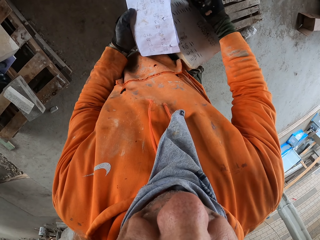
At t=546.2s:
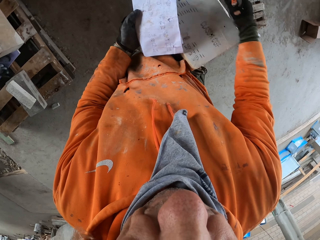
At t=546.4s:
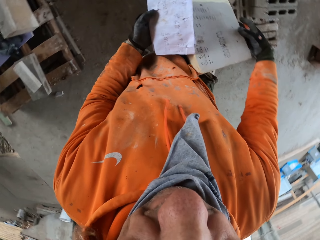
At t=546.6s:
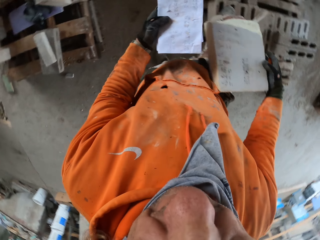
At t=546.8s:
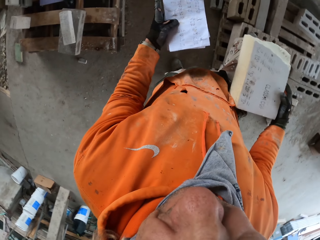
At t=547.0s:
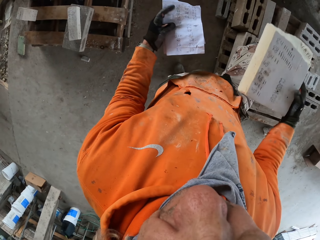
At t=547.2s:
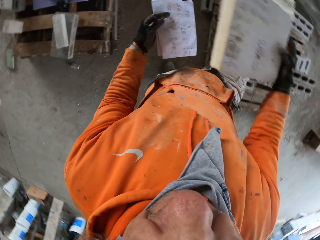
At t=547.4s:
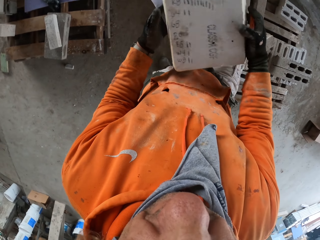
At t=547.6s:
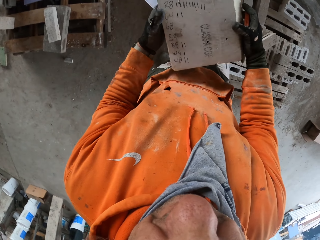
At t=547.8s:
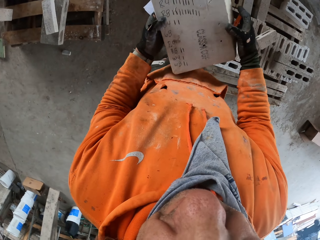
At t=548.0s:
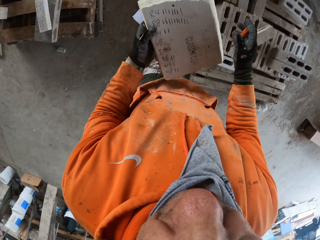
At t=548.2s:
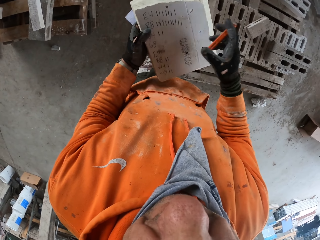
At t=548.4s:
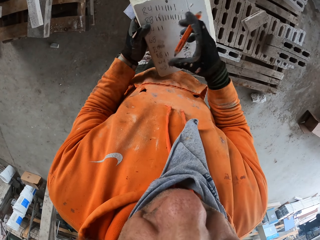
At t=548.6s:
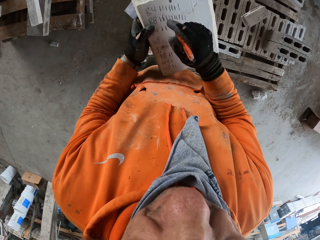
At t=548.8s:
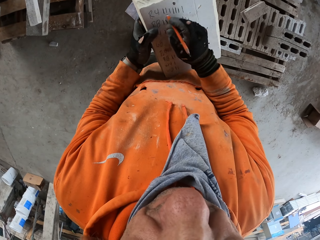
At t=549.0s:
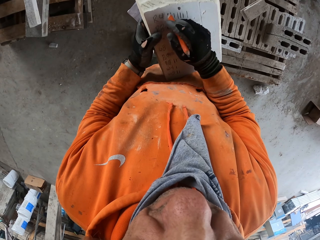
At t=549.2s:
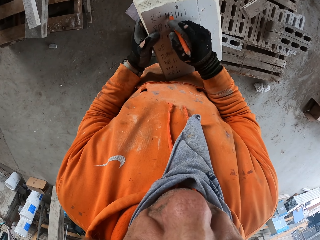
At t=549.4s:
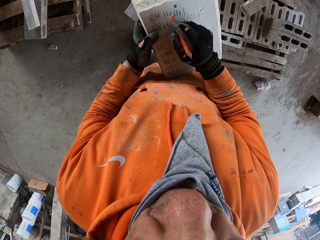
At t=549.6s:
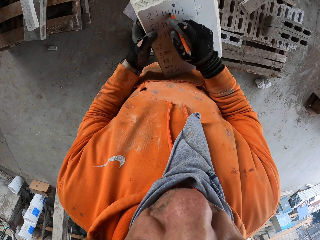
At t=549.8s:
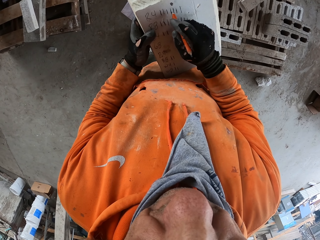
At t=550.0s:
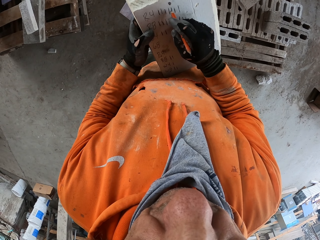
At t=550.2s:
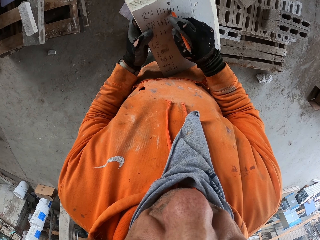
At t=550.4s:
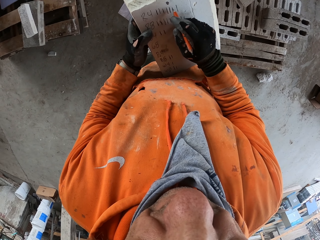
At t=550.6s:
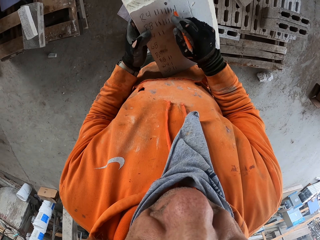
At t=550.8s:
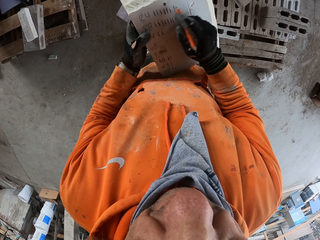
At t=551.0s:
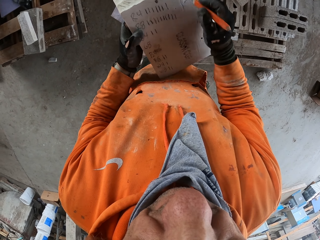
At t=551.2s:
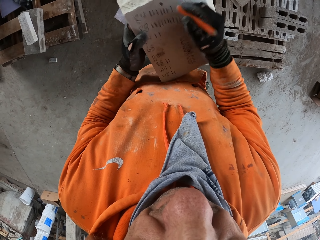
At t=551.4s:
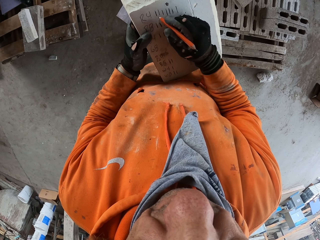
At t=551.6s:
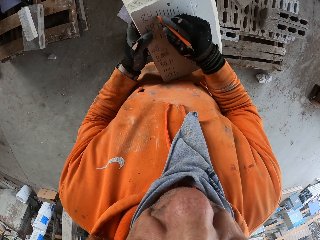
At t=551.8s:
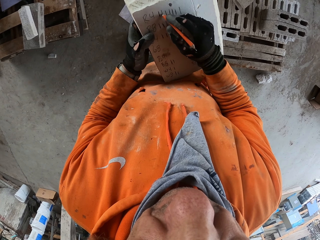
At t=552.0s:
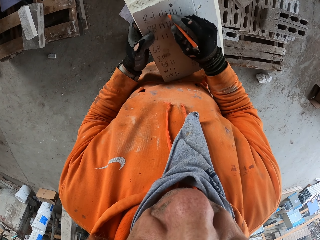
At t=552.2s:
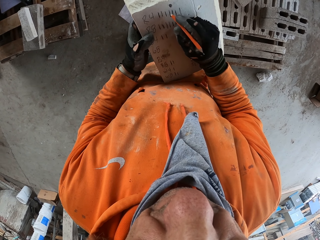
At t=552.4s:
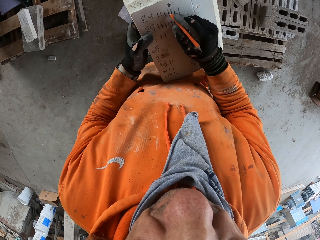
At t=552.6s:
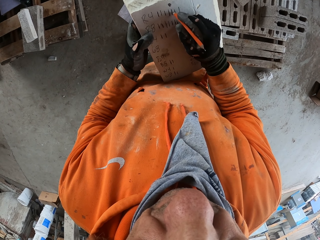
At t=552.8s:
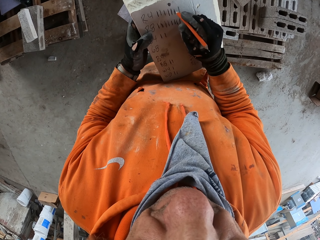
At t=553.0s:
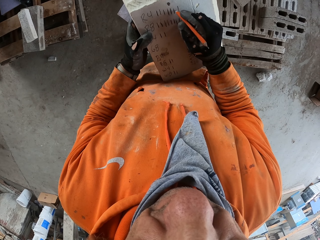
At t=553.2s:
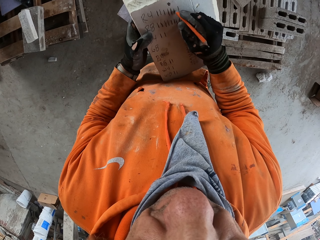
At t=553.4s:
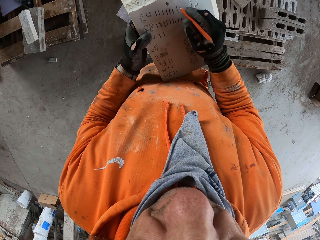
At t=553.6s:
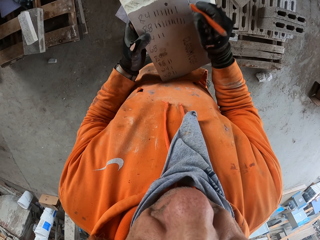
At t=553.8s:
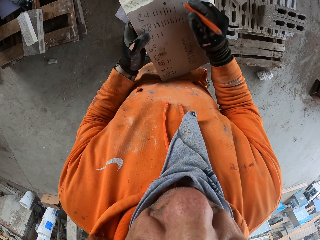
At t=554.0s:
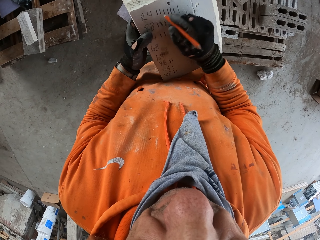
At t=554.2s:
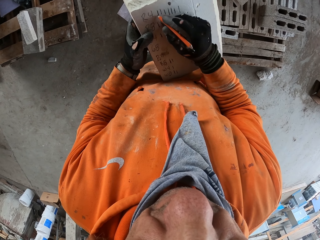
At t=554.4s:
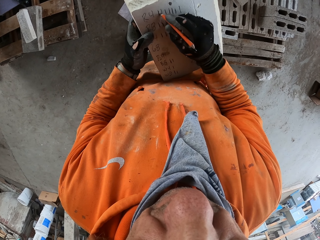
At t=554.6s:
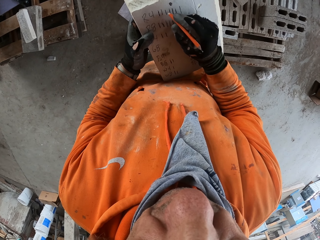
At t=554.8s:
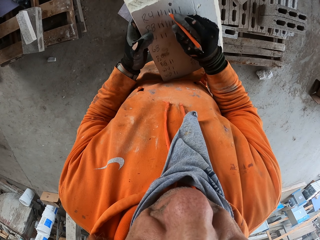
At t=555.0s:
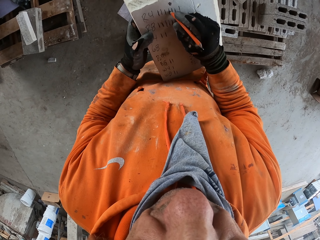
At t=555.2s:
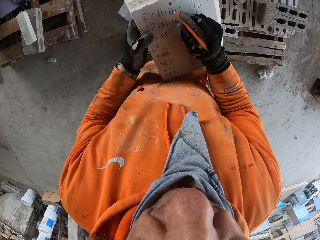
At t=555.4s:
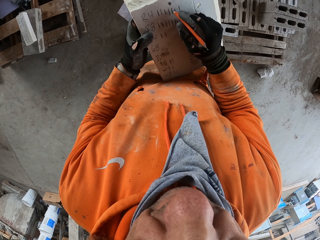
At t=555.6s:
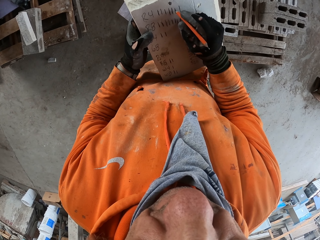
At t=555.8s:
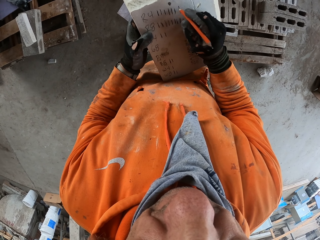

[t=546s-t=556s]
The camera wearer adjusts a box on his lap. He counts symbols on the box.

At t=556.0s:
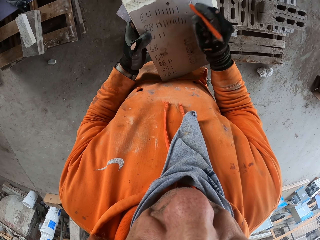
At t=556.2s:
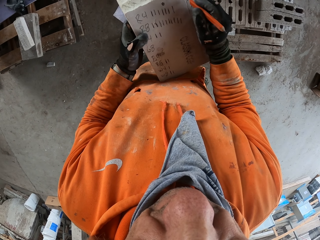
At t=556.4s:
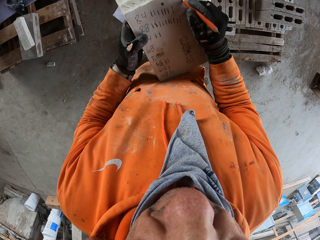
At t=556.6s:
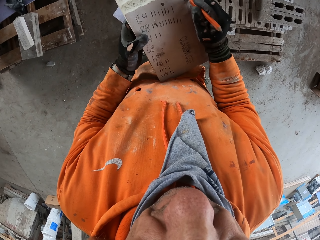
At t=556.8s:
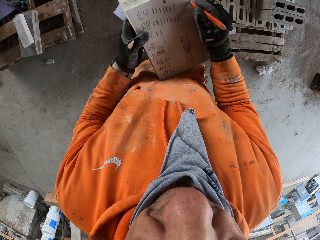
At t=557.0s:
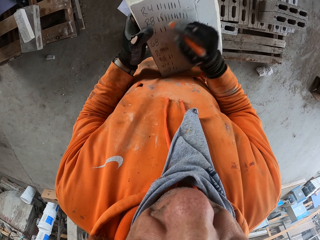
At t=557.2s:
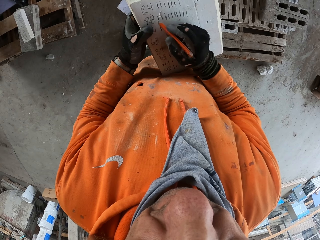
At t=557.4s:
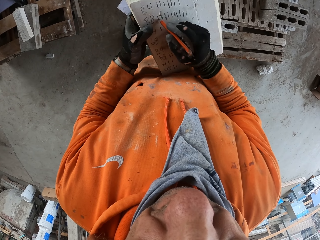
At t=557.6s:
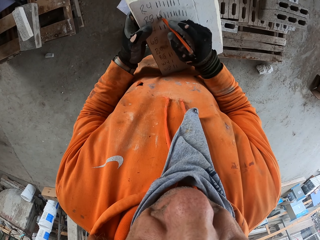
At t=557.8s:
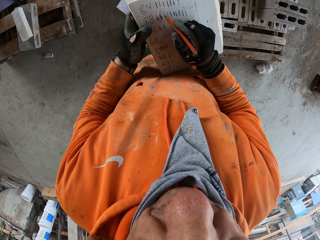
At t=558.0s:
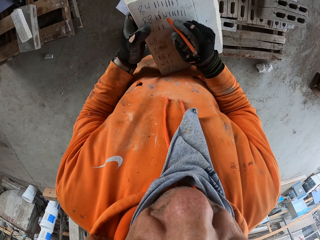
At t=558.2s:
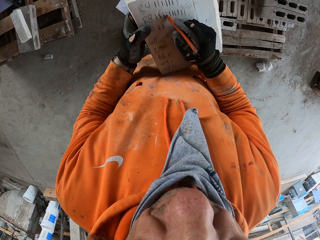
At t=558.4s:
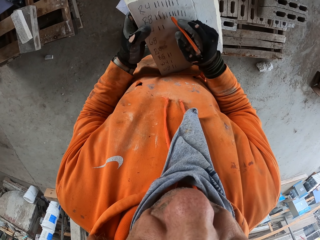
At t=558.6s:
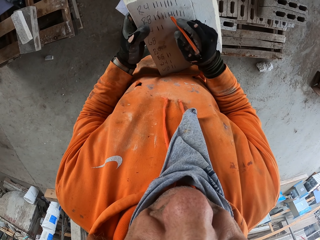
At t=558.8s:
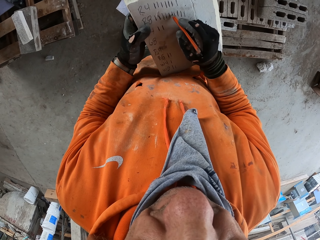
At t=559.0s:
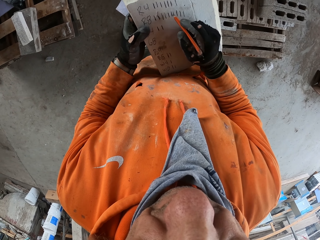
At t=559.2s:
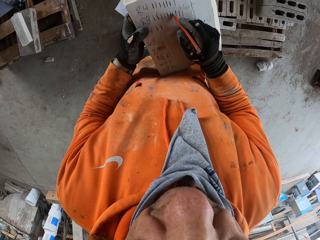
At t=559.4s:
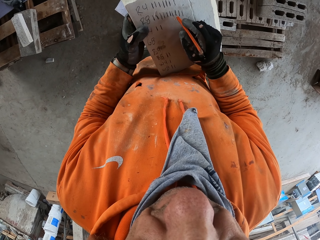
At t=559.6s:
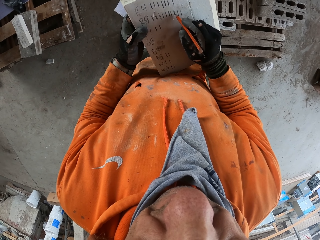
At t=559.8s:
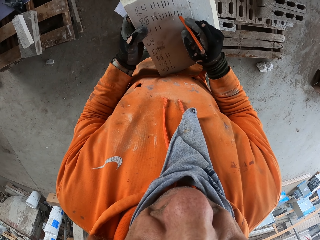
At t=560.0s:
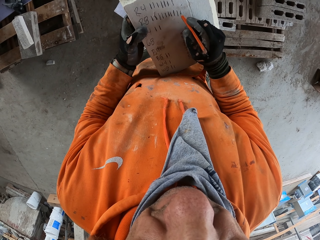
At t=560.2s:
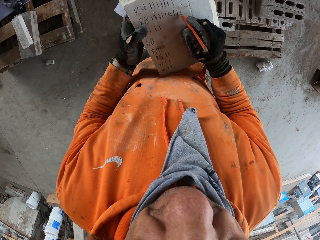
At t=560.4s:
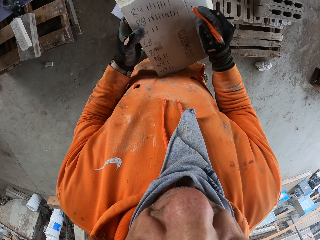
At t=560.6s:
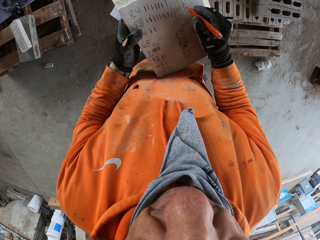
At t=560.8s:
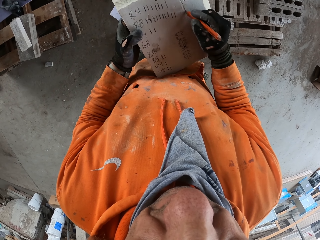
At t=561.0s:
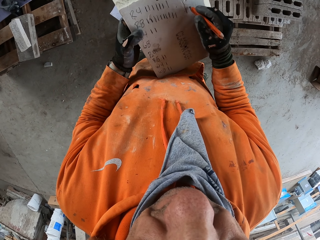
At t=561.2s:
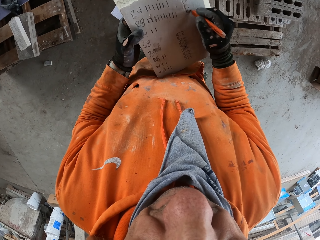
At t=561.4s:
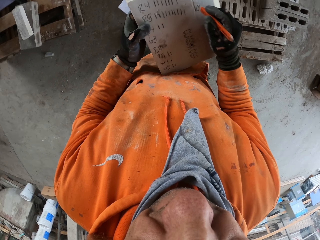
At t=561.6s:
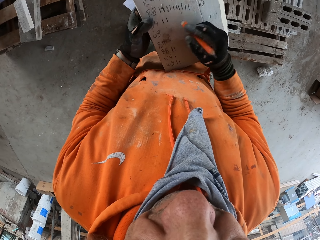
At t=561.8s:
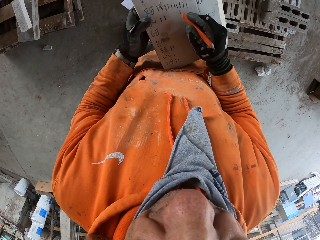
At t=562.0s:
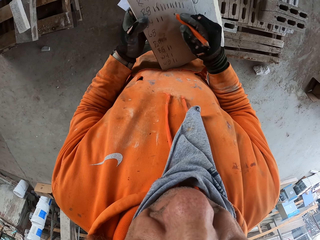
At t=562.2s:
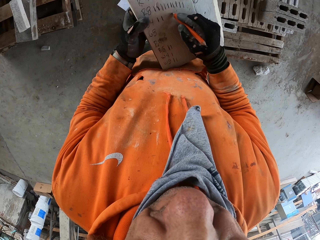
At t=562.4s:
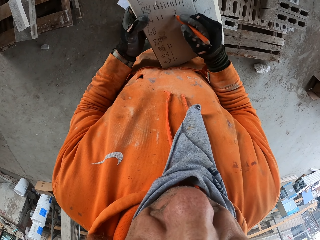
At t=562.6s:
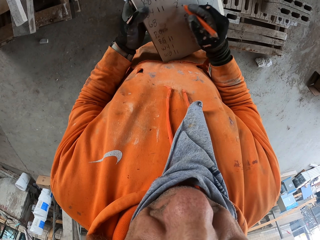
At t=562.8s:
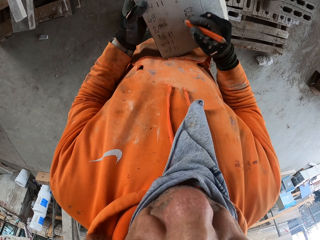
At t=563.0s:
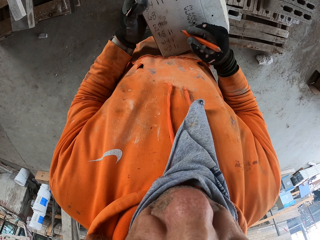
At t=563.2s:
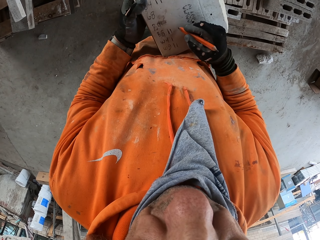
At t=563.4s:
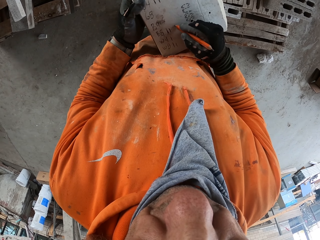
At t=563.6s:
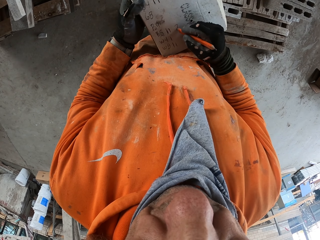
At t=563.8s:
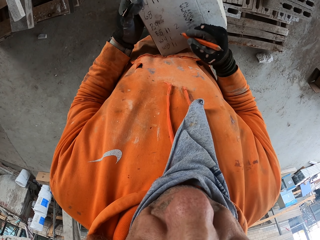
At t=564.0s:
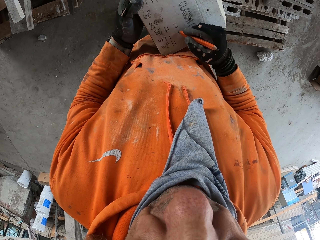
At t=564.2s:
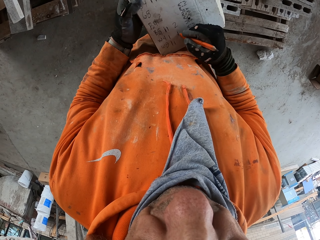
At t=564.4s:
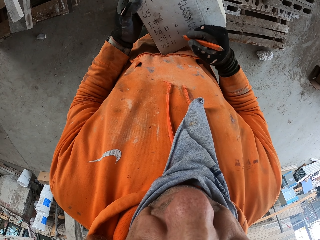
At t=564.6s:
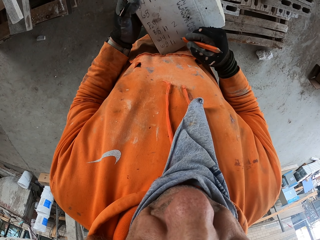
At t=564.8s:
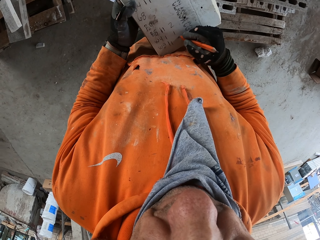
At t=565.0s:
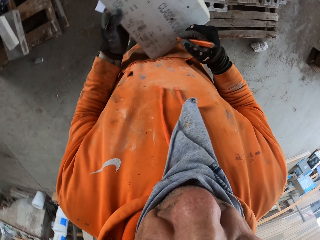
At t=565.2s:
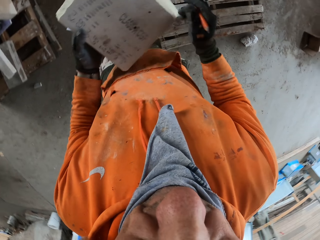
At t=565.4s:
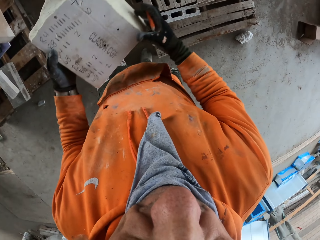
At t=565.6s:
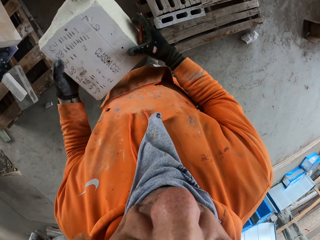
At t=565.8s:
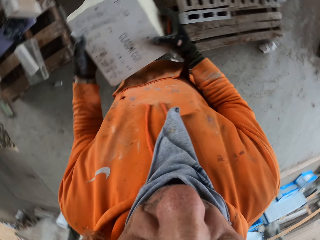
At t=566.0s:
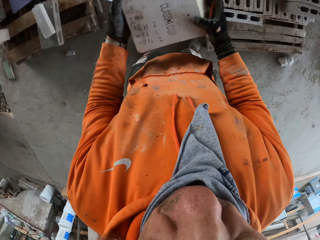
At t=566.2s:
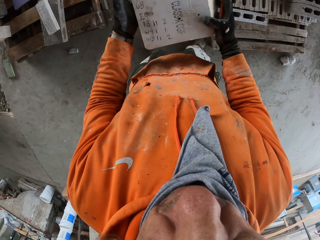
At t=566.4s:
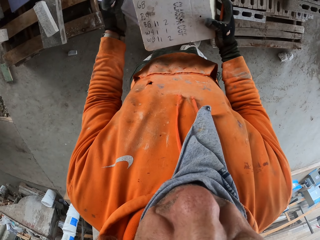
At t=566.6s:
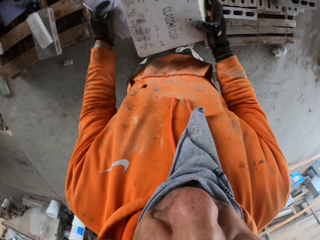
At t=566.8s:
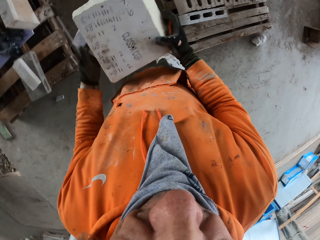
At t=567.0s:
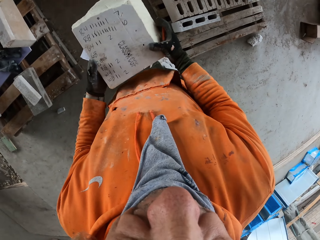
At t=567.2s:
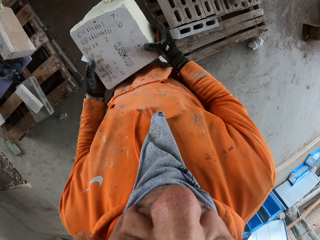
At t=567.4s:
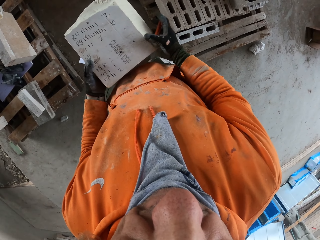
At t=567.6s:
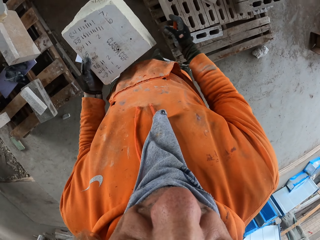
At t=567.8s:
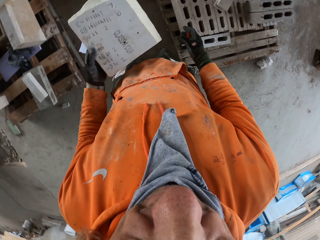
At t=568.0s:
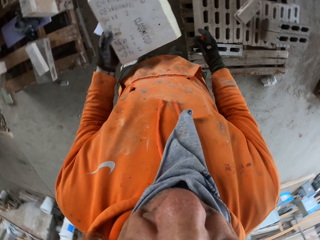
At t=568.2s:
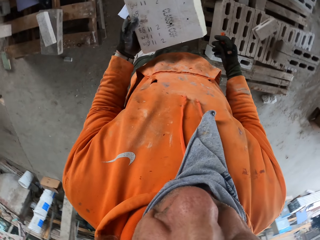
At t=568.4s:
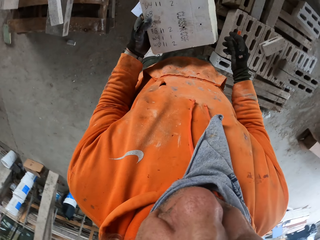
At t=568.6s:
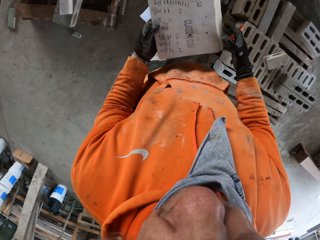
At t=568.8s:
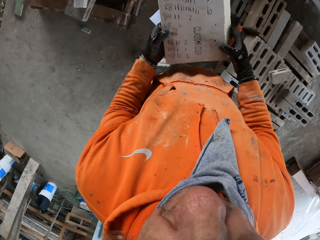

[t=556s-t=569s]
The camera wearer writes on a box. They count sticks on the box. They write the figures on a piece of wood. They look around a garage. They look at the figures on the piece of wood.
